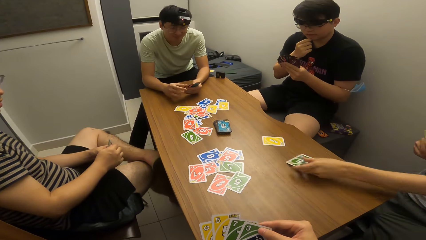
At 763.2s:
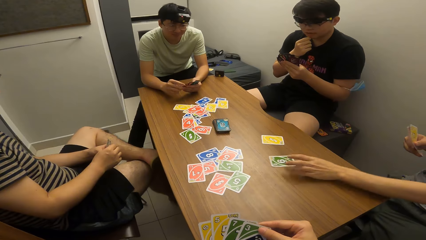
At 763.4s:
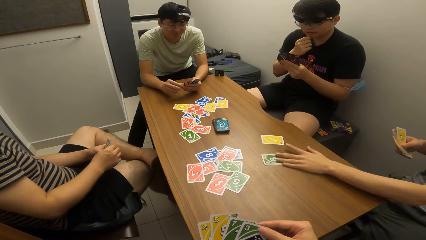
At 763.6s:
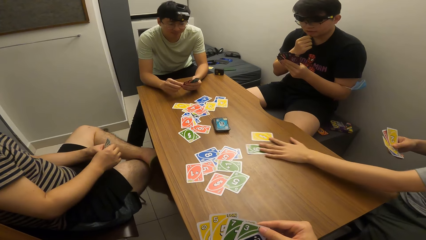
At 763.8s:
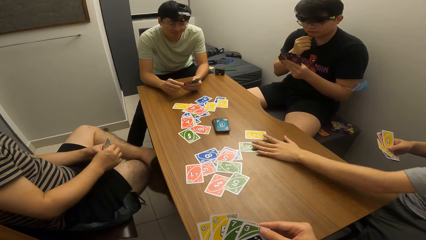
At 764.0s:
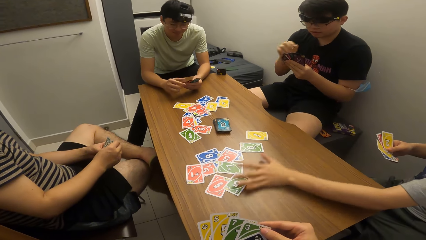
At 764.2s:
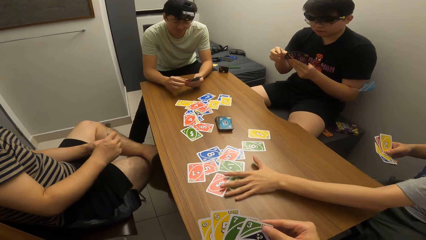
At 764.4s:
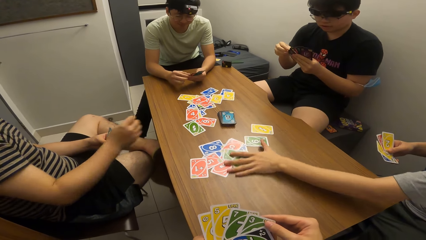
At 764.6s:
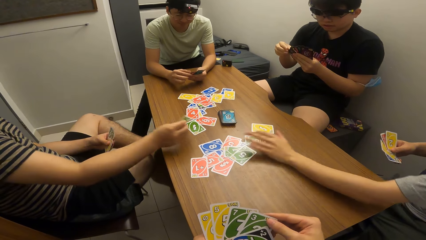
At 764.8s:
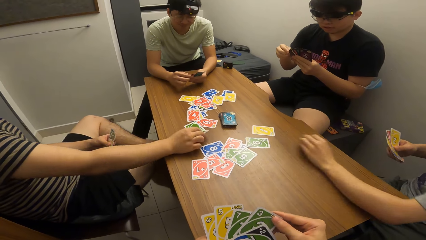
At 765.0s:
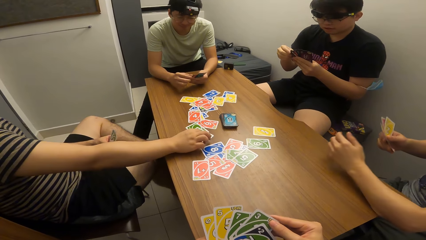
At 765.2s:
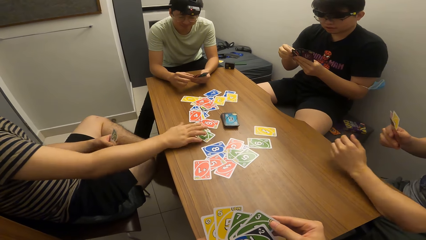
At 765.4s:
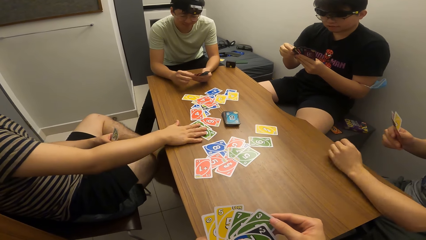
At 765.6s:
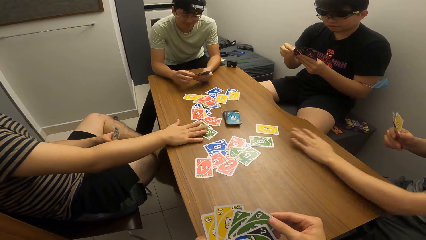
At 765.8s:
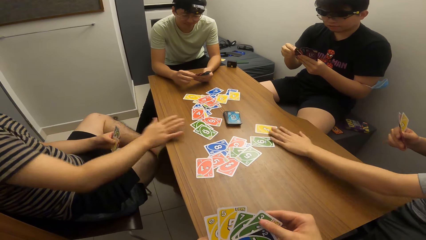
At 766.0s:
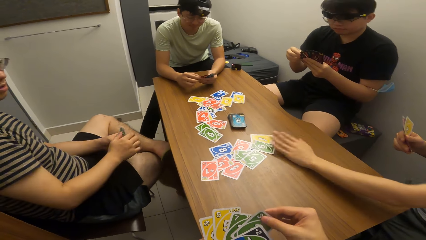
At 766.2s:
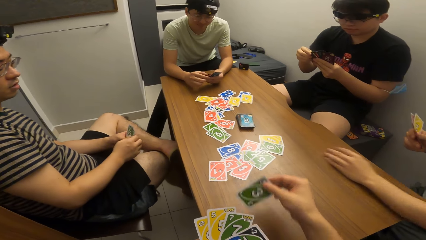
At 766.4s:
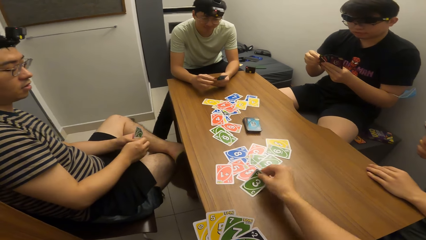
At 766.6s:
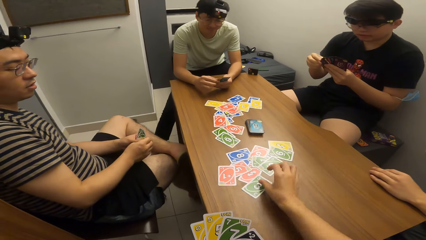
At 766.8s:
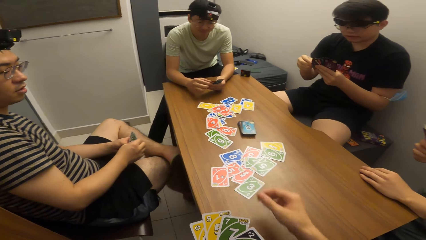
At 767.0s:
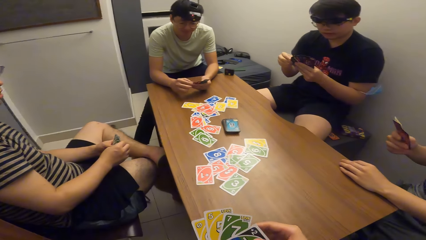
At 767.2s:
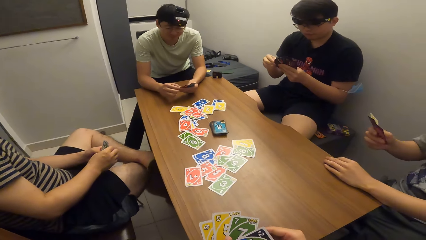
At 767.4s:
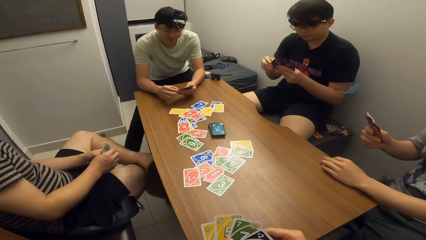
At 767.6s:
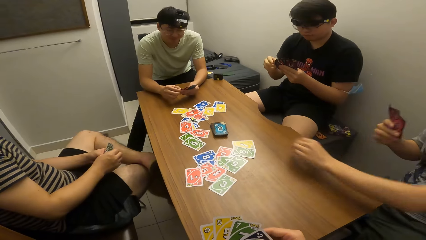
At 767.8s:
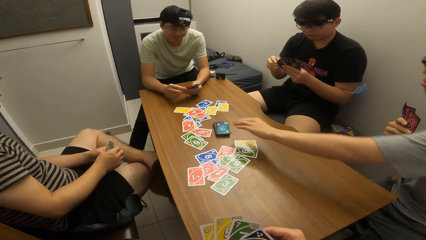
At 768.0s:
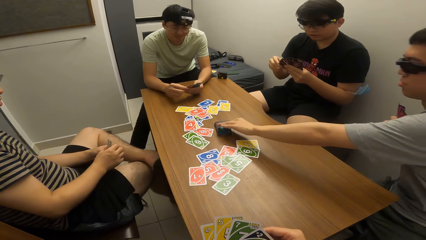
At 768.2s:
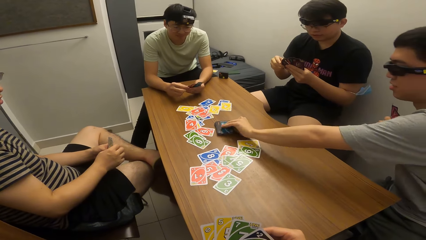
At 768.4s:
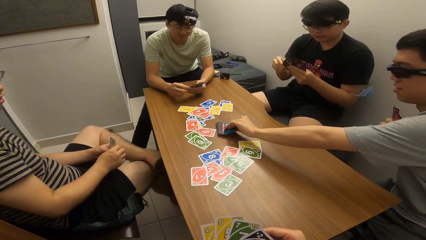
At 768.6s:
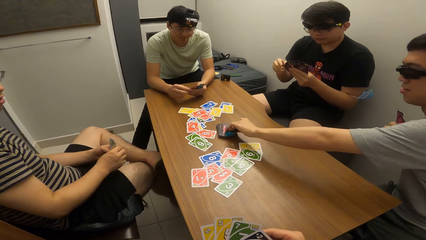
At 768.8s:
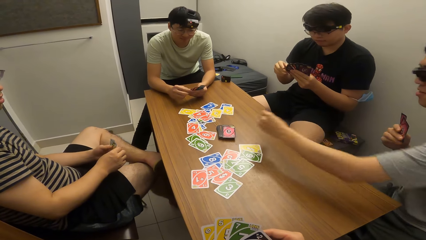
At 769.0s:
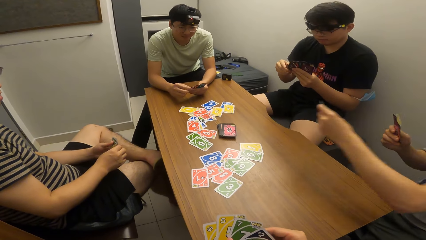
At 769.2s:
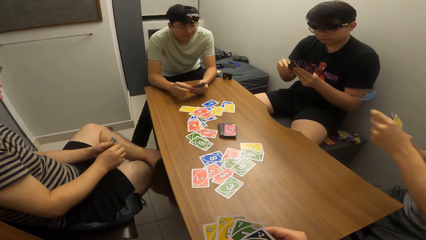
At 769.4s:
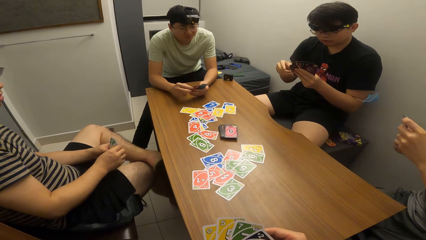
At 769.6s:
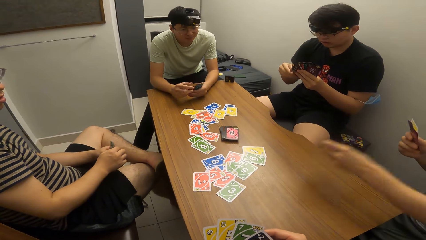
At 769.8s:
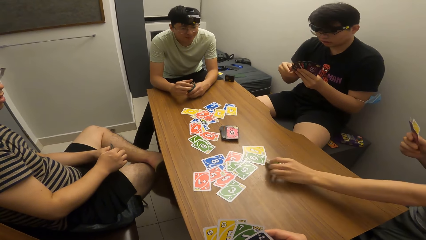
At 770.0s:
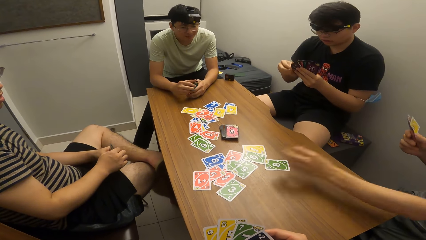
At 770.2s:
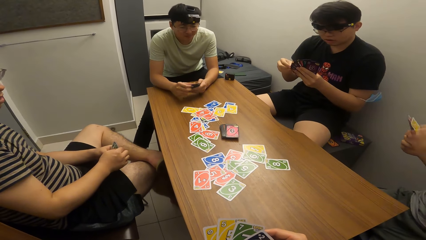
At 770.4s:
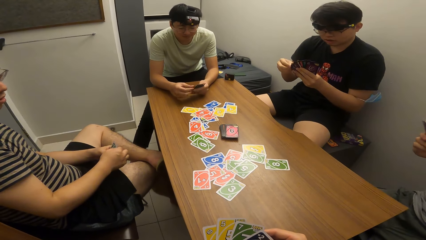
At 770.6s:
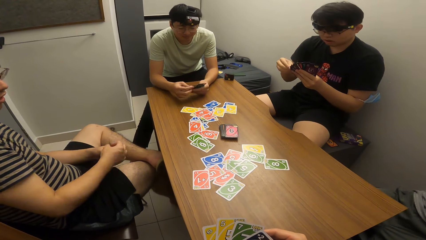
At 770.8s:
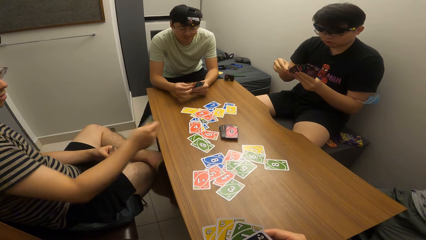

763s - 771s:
A man plays a card on the table with his left hand, adjusts the cards on the table with his left hand, and pushes cards. Another man plays a card on the table with his right hand. The camera wearer plays a card on the table with his right hand. The first man picks up a card on the table with his left hand and plays a card on the table with his left hand.

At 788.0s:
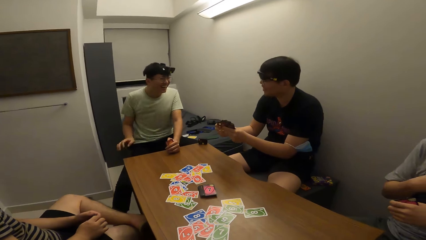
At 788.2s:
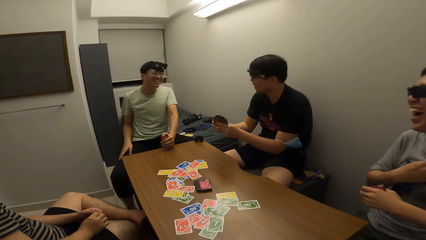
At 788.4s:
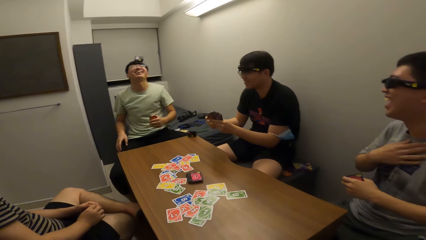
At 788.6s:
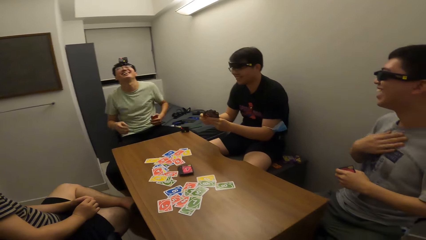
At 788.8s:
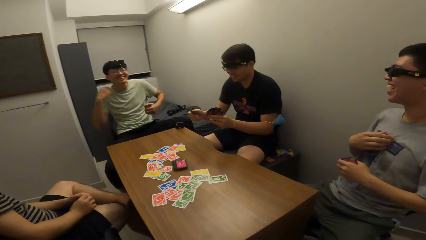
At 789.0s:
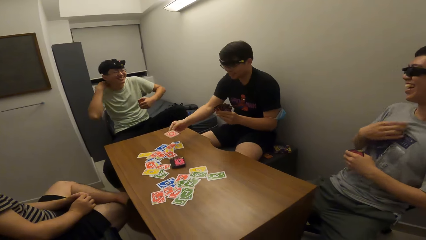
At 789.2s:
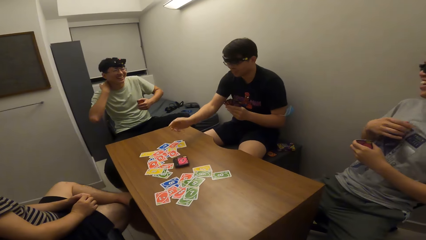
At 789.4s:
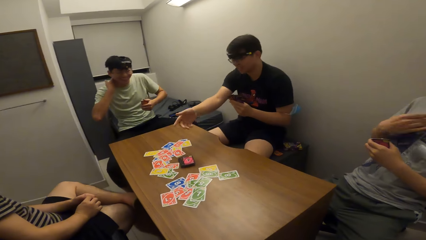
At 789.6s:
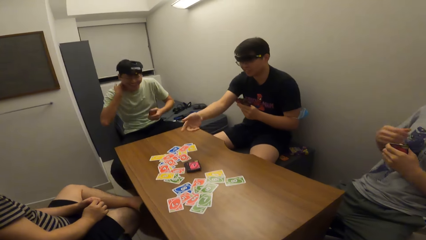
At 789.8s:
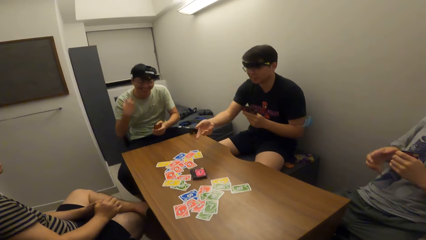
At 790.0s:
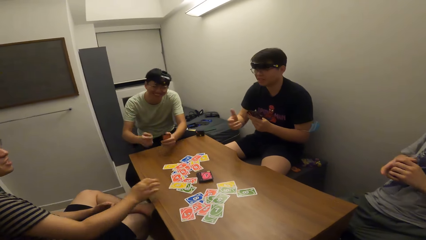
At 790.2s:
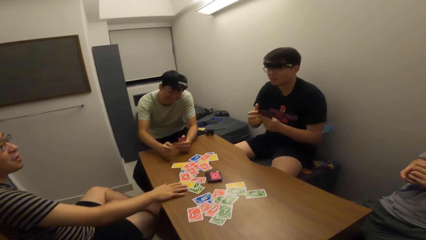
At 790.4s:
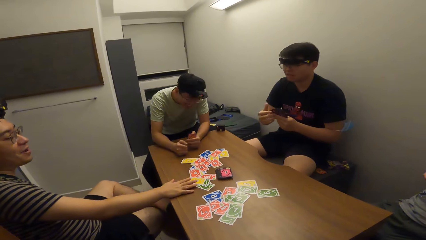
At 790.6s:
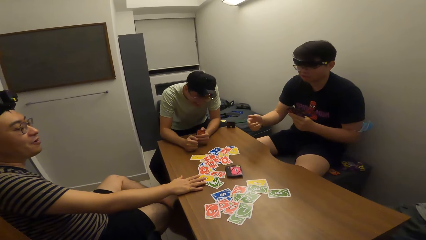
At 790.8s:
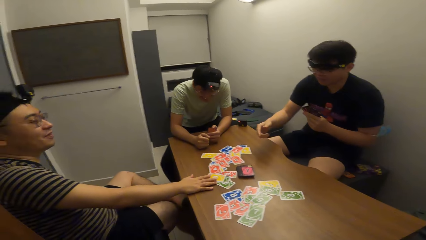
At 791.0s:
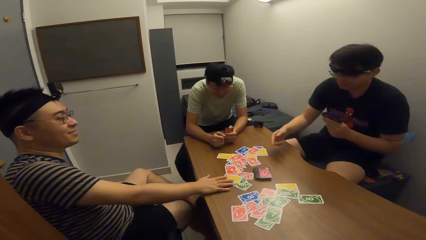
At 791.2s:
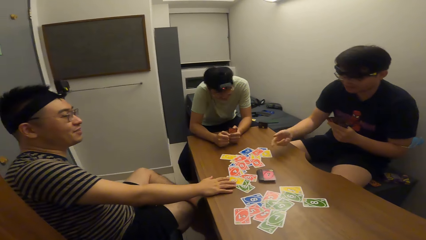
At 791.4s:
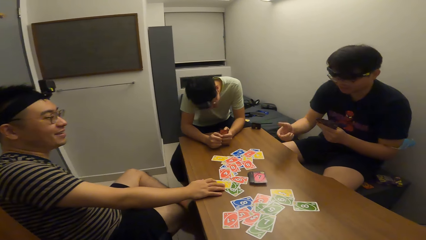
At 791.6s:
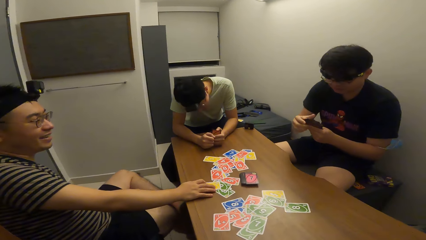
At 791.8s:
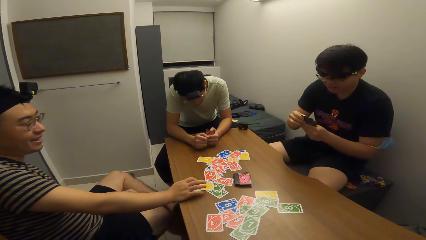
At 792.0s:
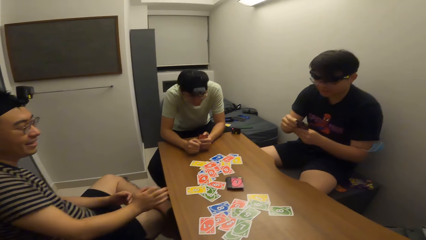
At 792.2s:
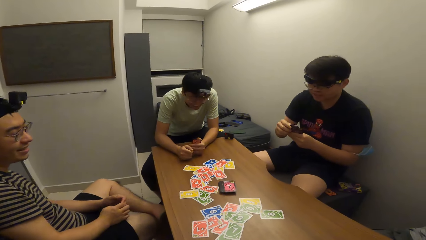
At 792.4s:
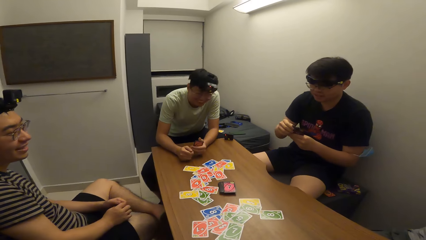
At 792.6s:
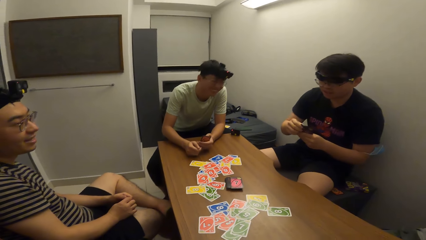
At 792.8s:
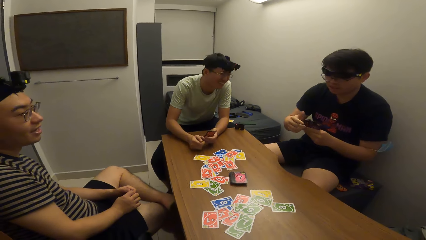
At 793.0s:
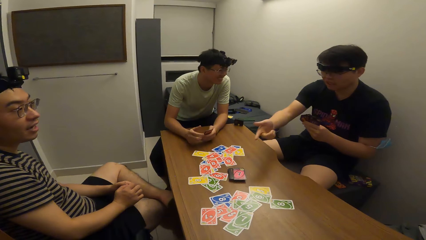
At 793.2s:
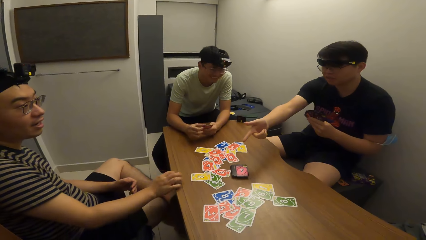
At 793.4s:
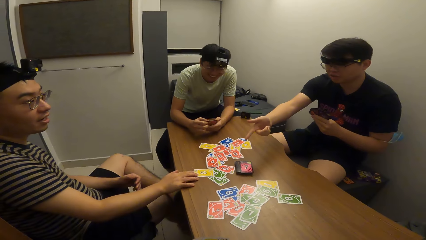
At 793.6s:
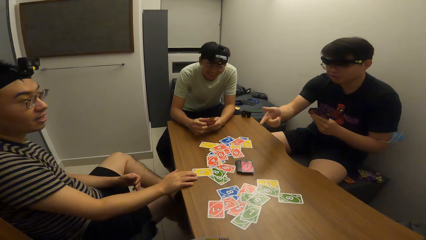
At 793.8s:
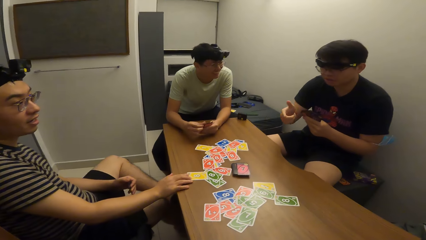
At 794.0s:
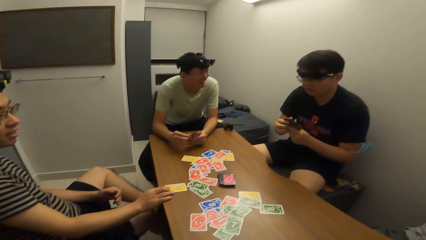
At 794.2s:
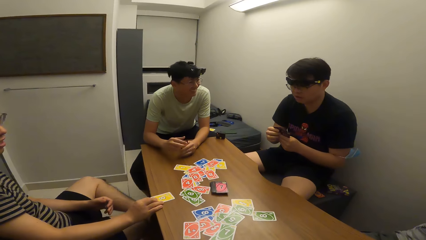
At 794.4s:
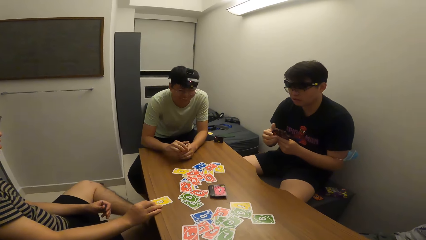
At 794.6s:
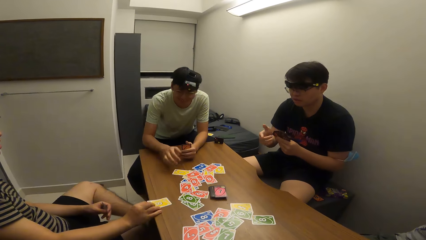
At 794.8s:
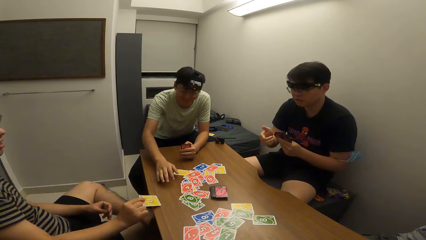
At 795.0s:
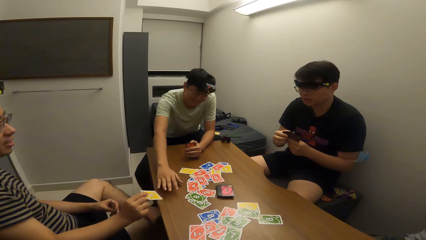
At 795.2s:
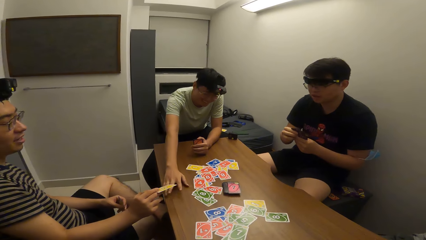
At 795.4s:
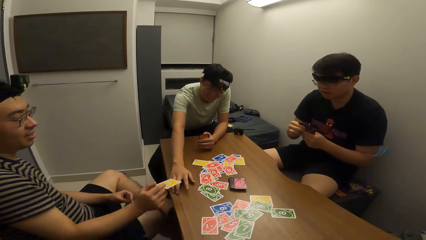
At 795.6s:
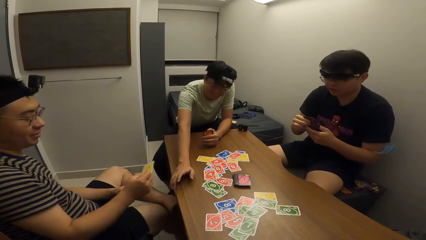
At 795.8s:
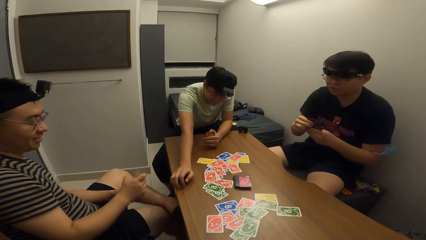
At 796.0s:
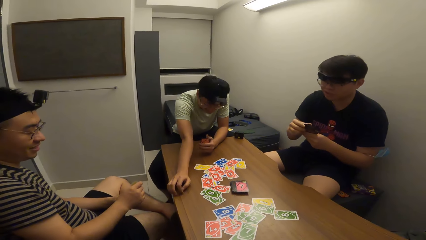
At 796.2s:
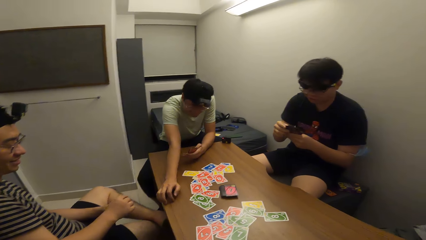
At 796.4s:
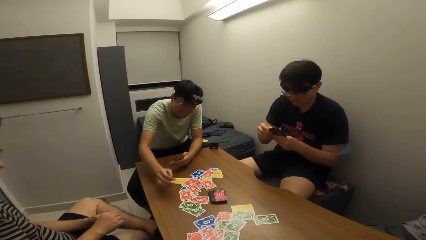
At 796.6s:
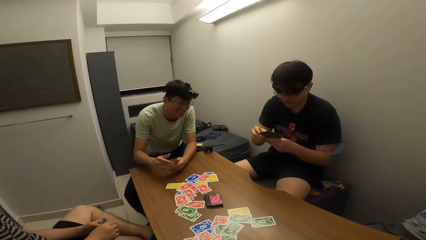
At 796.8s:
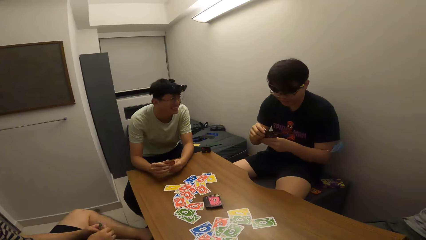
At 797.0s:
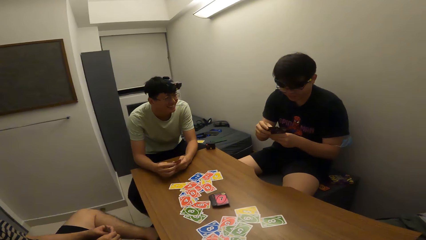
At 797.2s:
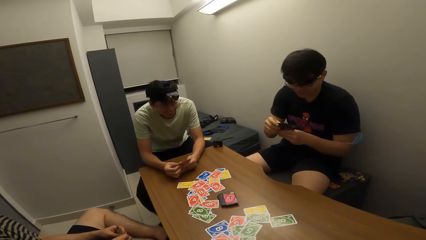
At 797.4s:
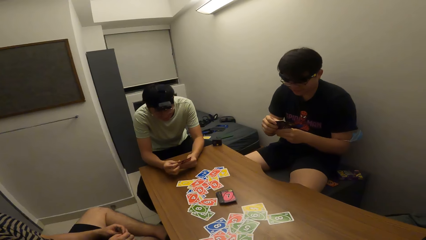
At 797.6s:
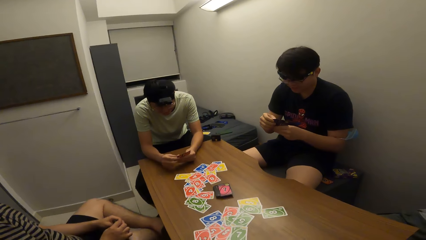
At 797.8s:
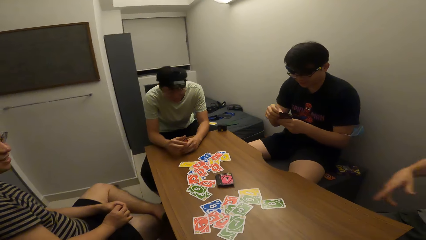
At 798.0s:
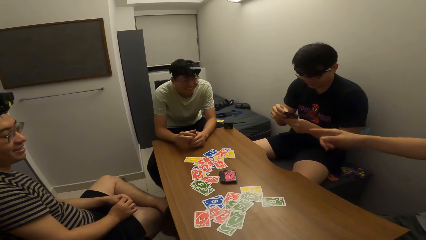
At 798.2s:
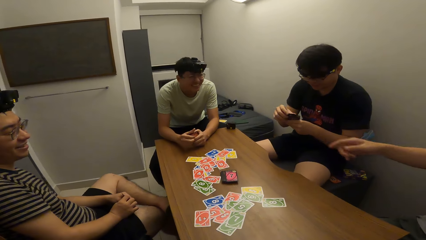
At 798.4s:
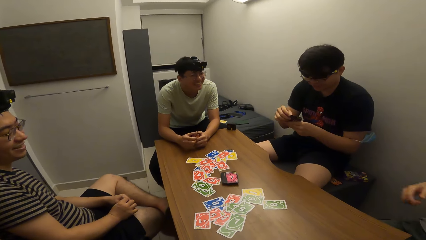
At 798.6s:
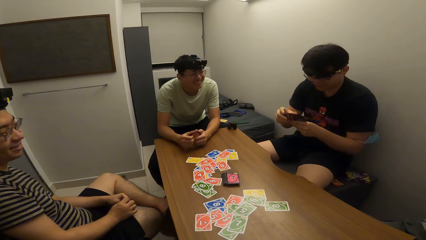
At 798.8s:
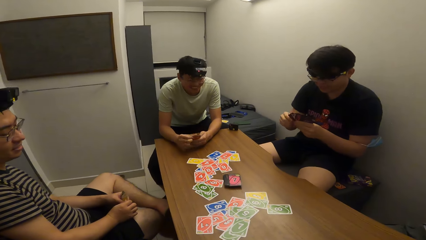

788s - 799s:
A man plays a card on the table with his right hand. Another man places his right hand on the table. A third man places his hands on the table. The second man picks the card on the table with his right hand and touches the table.
